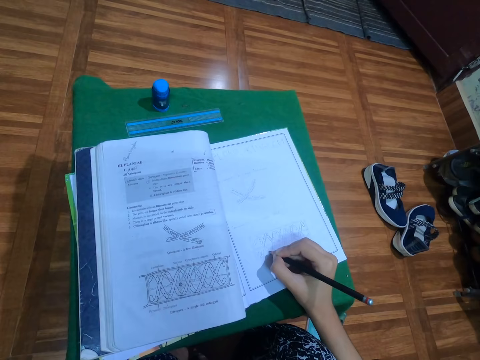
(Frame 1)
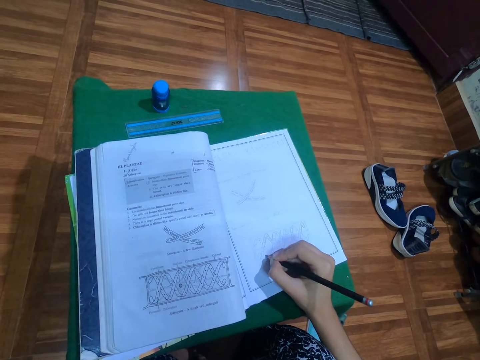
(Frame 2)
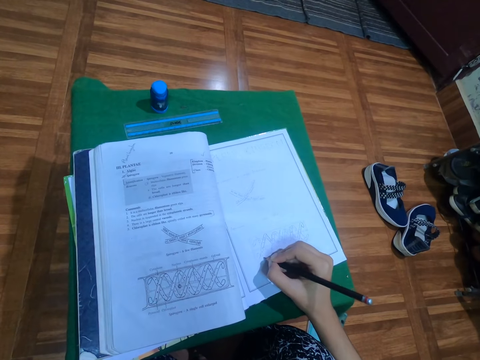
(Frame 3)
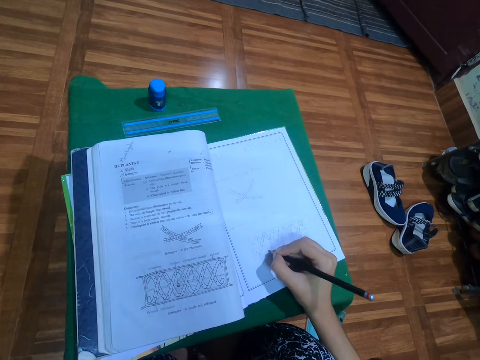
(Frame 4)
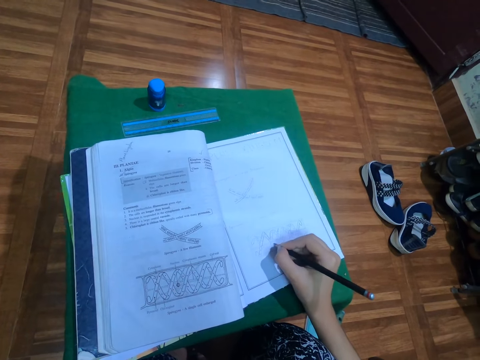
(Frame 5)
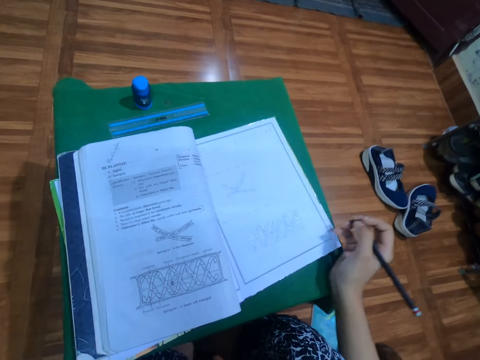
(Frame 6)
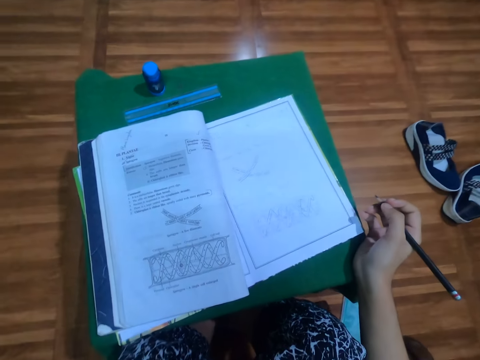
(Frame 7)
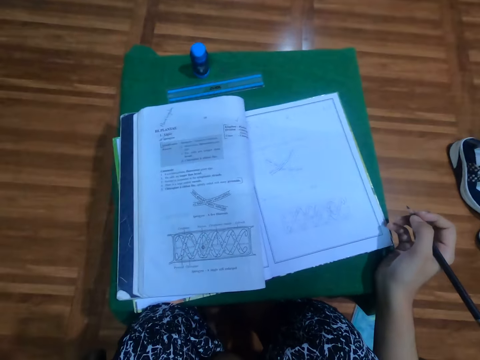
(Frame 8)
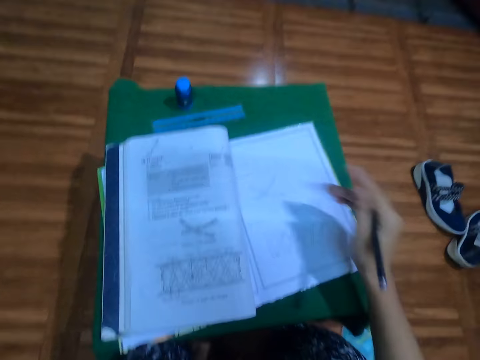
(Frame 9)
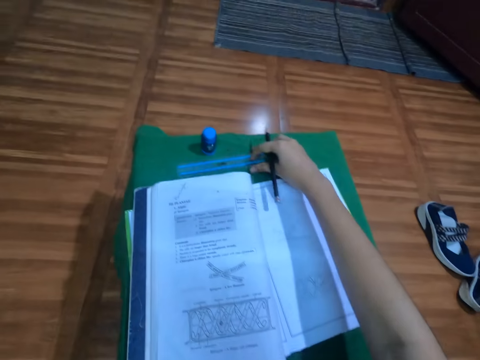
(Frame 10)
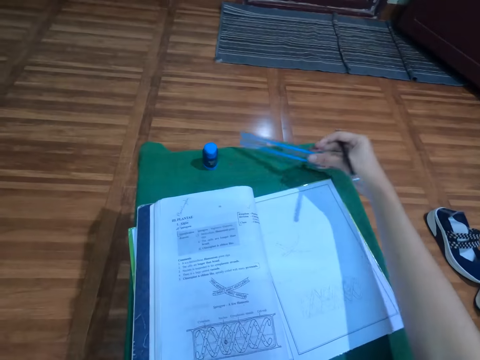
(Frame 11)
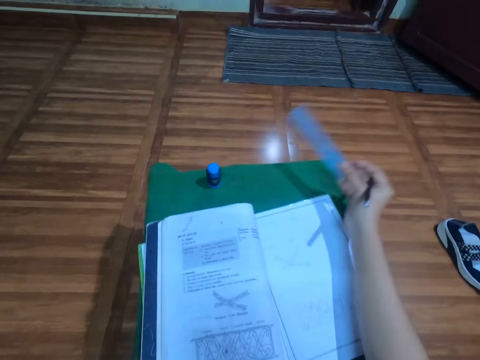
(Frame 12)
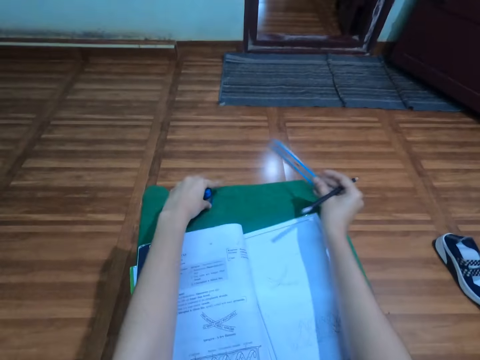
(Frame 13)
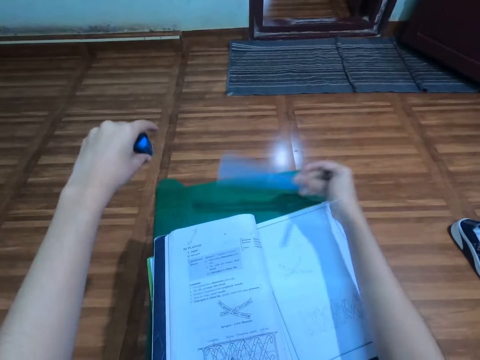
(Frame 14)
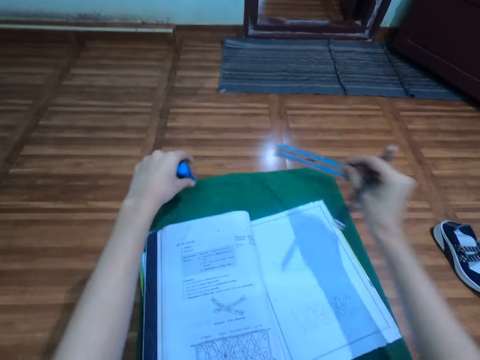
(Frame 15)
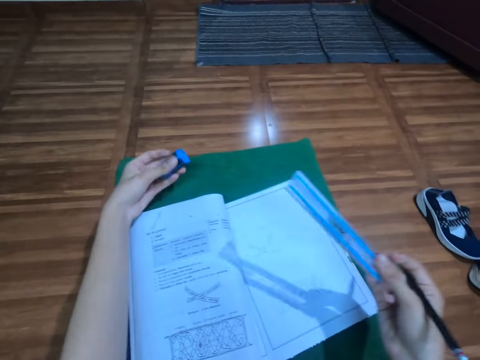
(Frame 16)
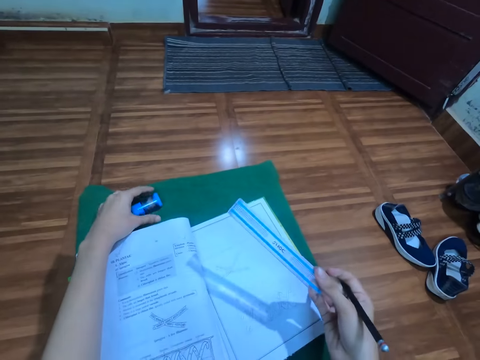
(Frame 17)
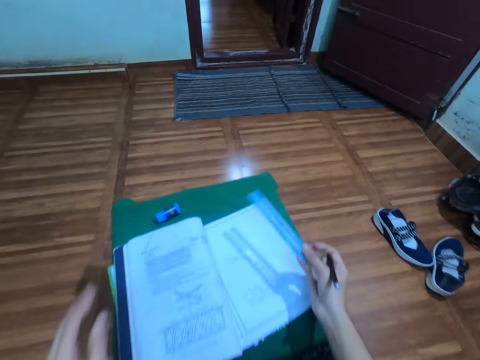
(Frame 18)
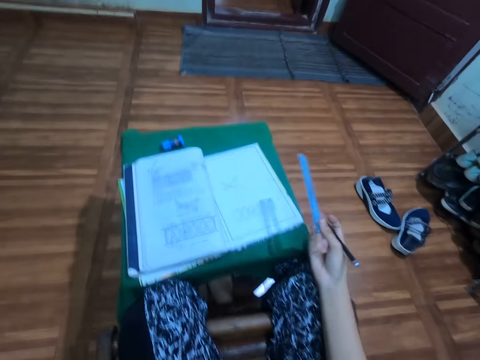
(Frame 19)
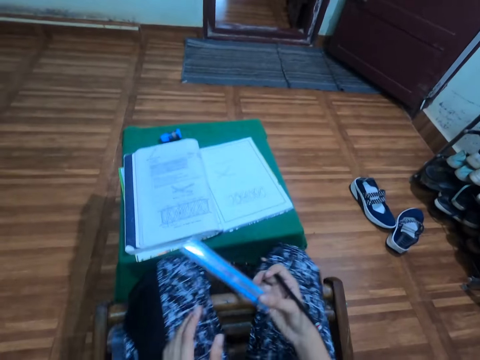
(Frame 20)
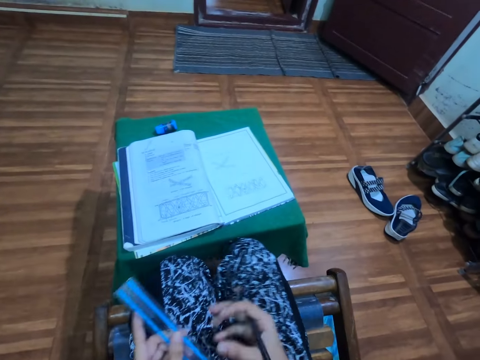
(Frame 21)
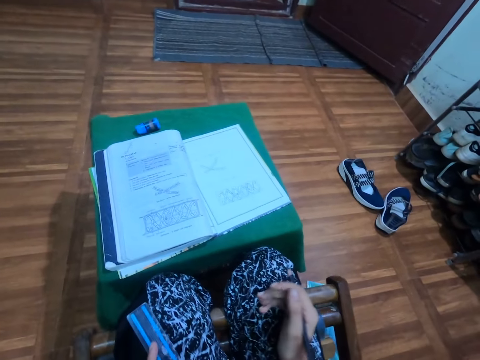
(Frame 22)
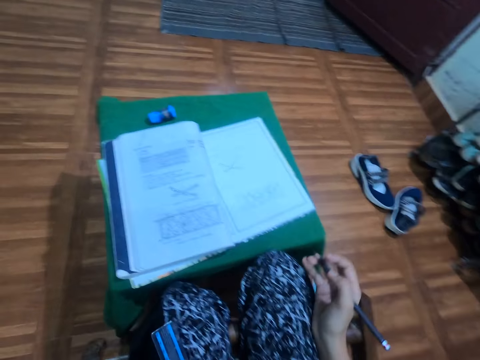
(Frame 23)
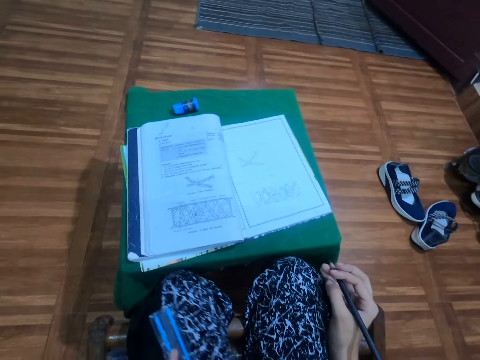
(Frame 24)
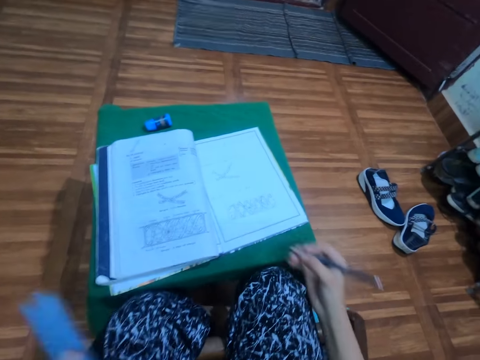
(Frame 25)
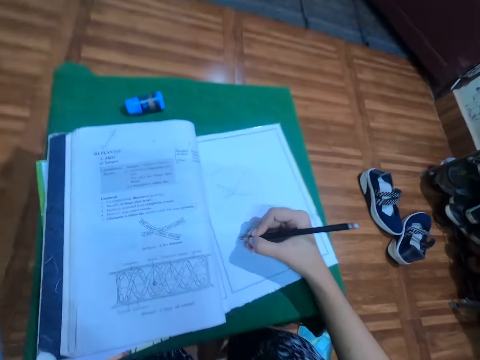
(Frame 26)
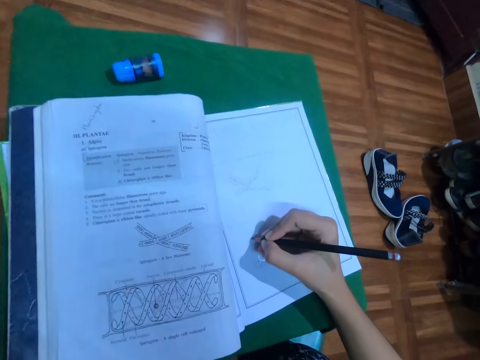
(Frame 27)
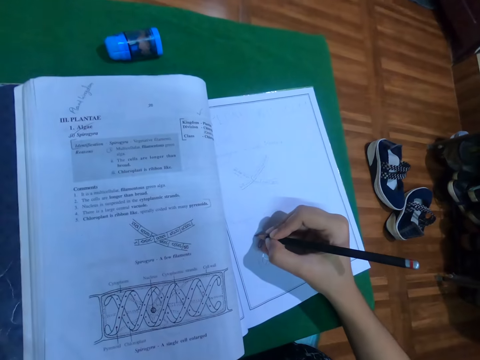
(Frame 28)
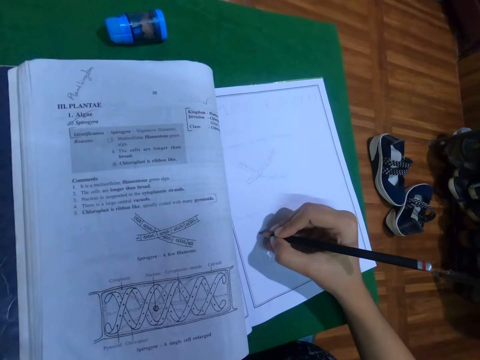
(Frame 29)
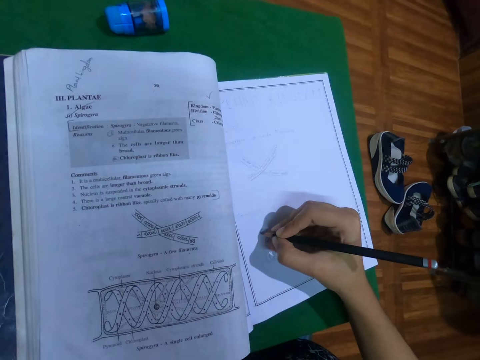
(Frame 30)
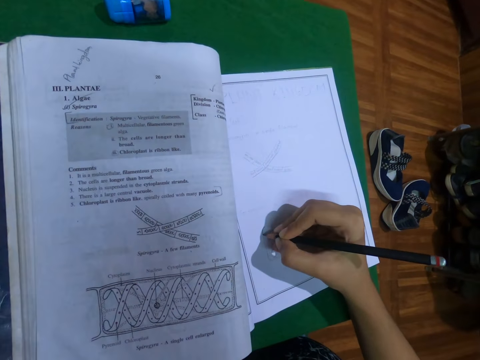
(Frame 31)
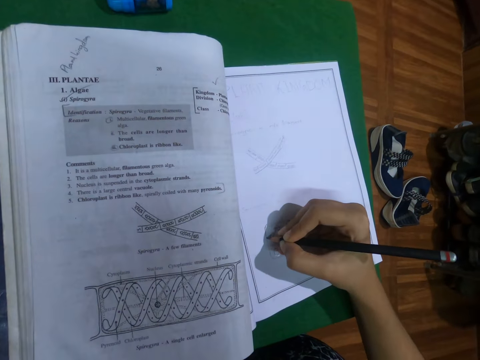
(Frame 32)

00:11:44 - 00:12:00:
The camera wearer picks up a ruler from the table with her right hand. She dusts the table with the ruler in her right hand. She picks up an eraser from the table with her left hand. She drops the eraser on the table with her left hand. She takes the ruler. She passes the ruler from her right hand to her left hand. She draws in the book with the pencil in her right hand.

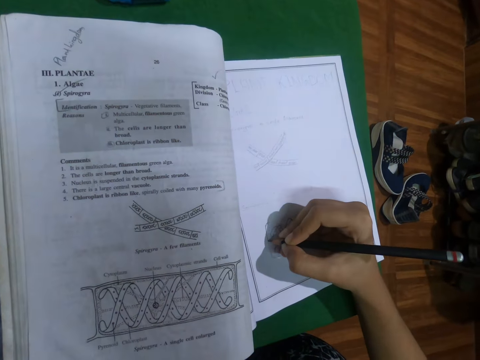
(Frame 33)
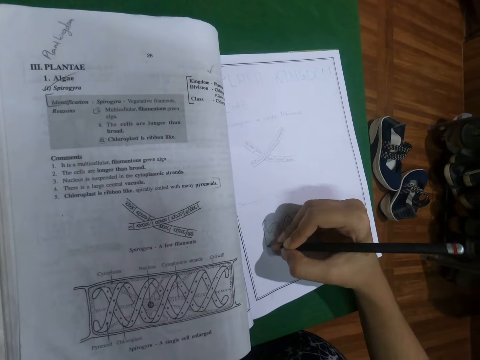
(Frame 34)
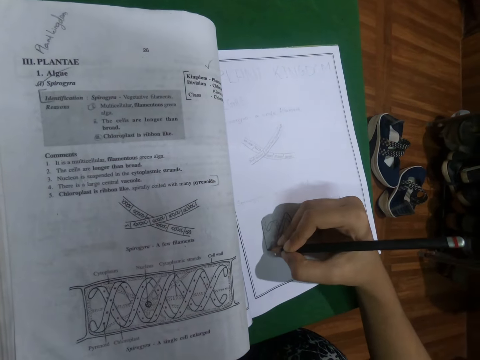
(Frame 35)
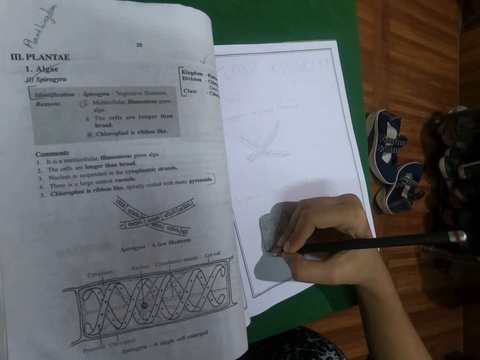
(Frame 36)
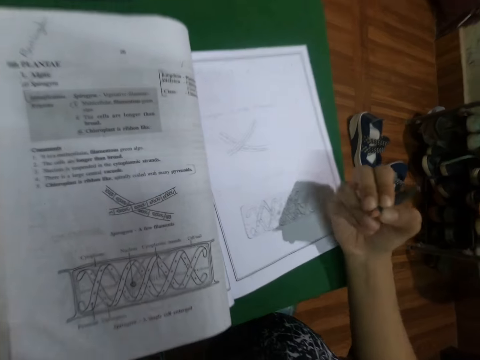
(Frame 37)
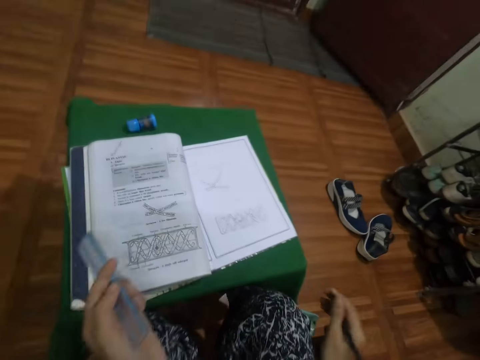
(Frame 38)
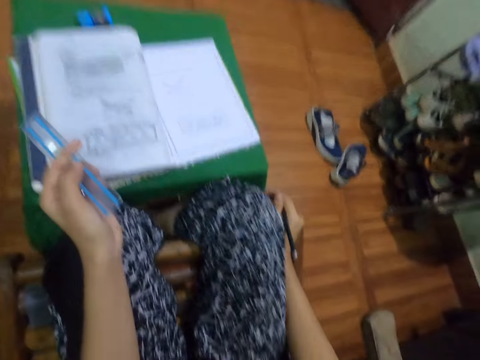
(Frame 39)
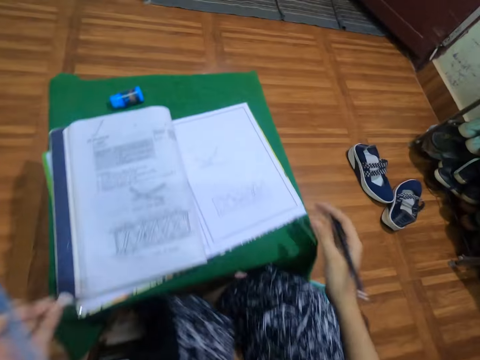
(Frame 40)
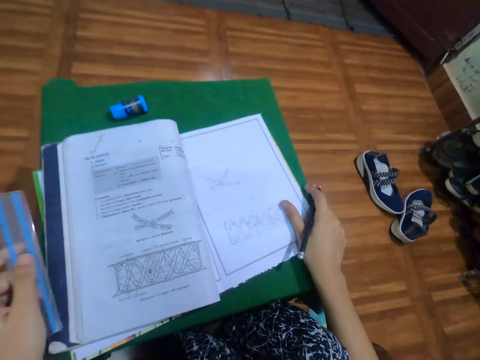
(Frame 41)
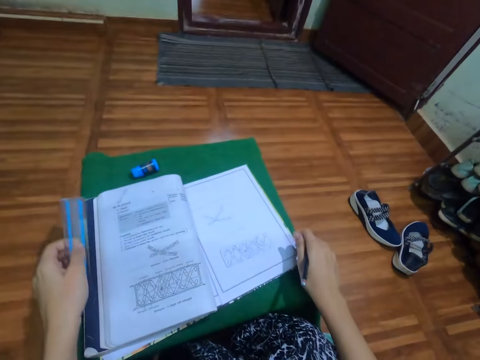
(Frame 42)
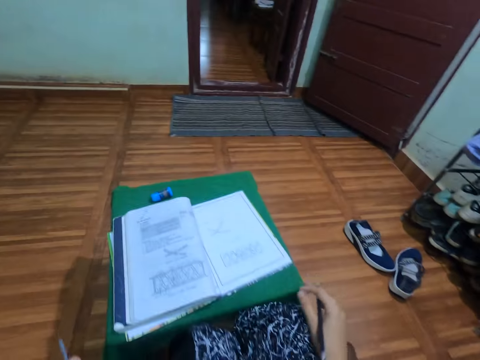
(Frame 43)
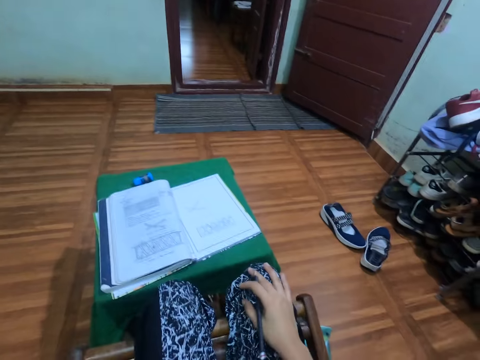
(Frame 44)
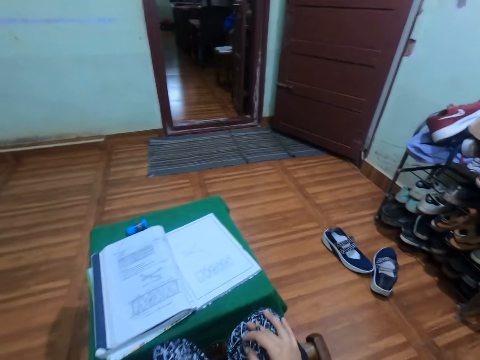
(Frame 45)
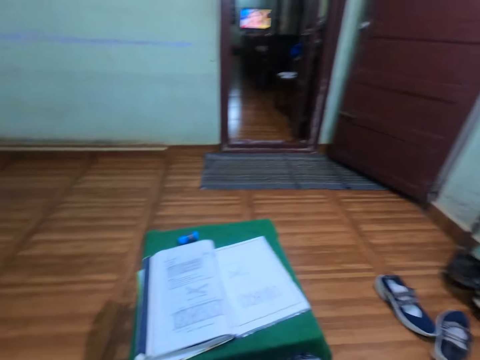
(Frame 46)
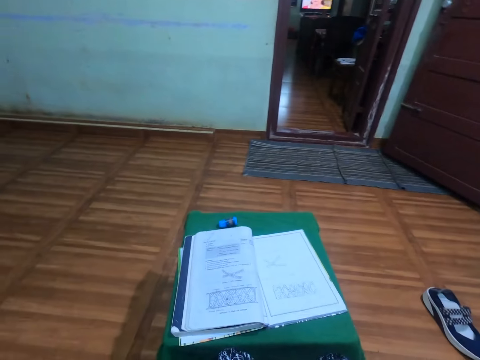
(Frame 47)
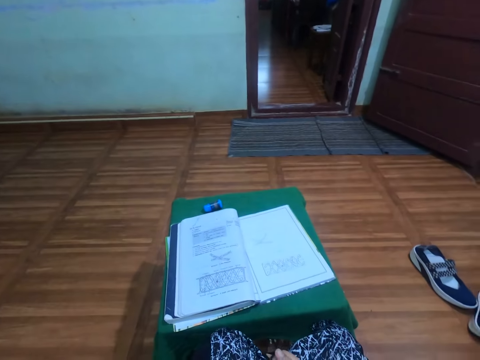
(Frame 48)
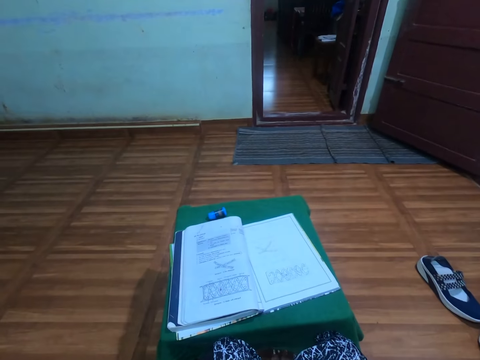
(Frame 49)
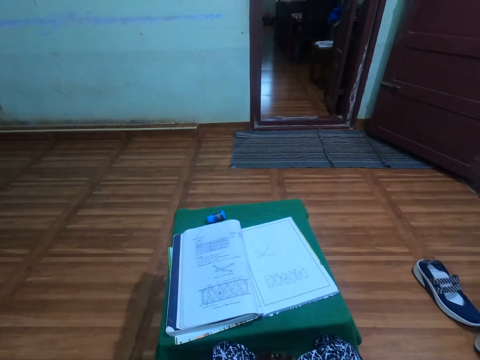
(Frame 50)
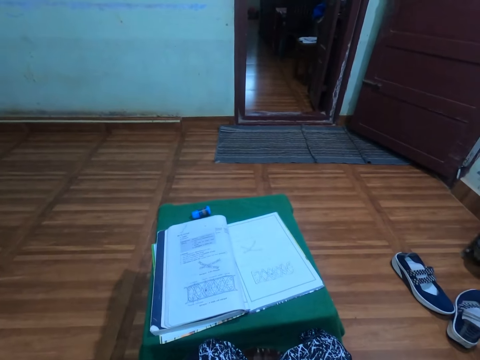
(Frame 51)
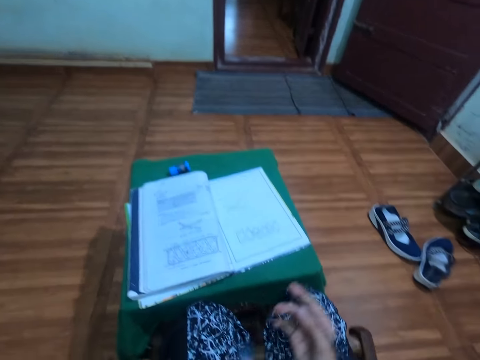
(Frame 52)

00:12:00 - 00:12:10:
The camera wearer moves her right leg under the table. She touches the table with her right hand. She converses with a woman.
